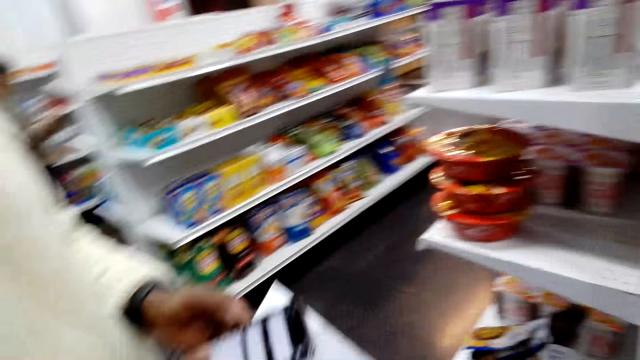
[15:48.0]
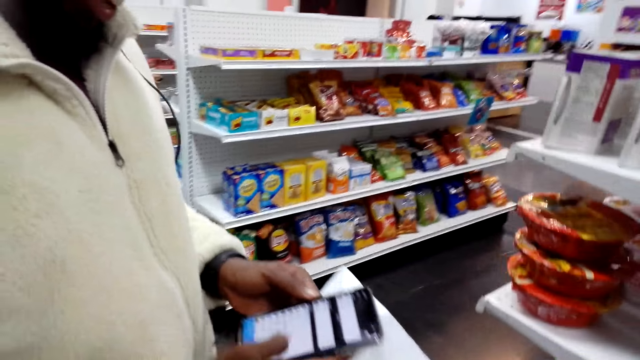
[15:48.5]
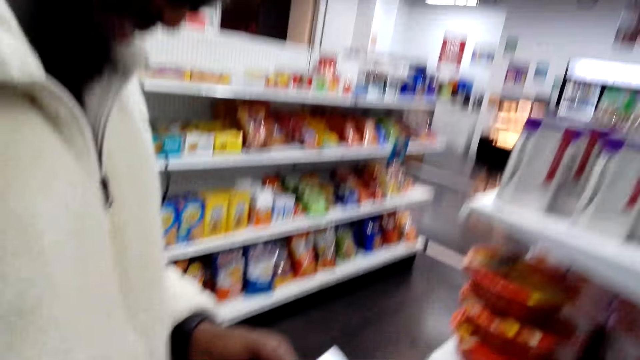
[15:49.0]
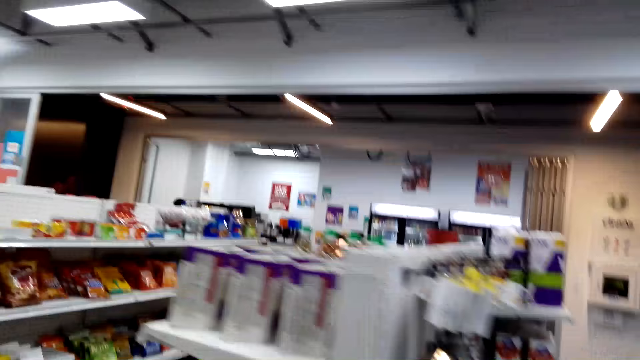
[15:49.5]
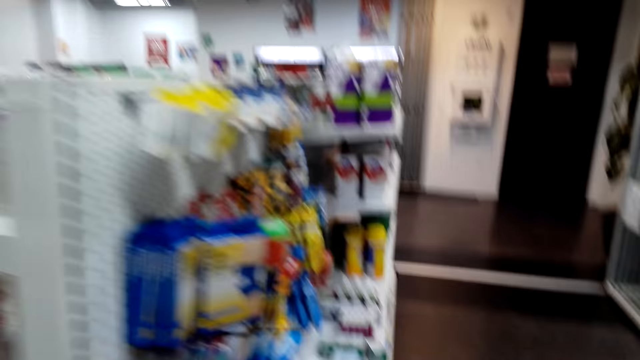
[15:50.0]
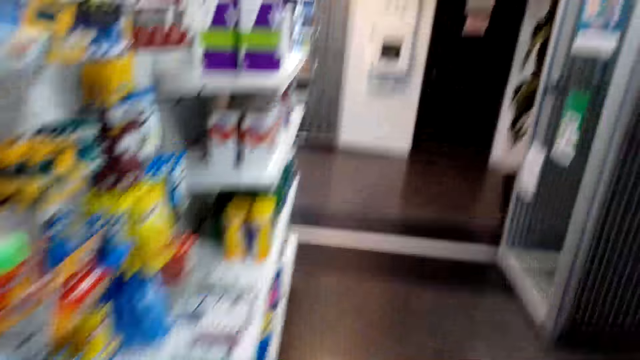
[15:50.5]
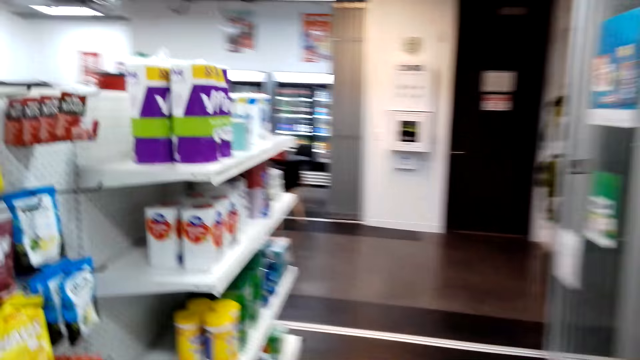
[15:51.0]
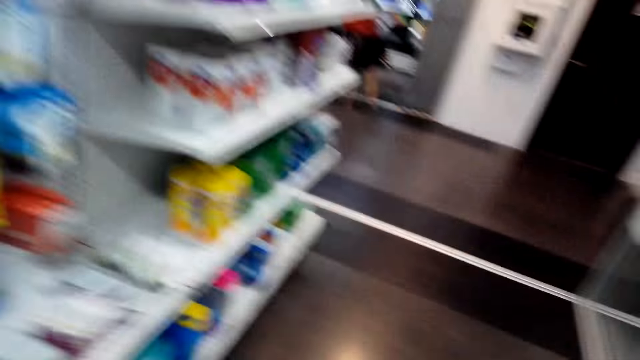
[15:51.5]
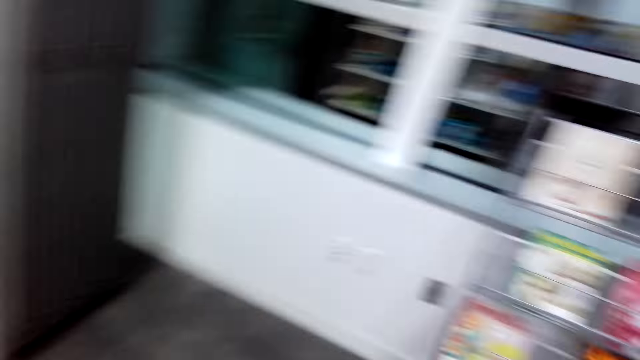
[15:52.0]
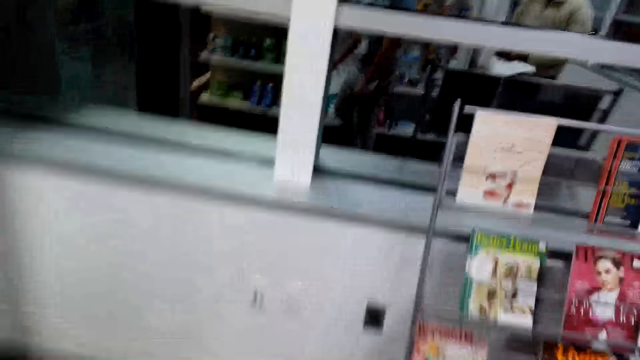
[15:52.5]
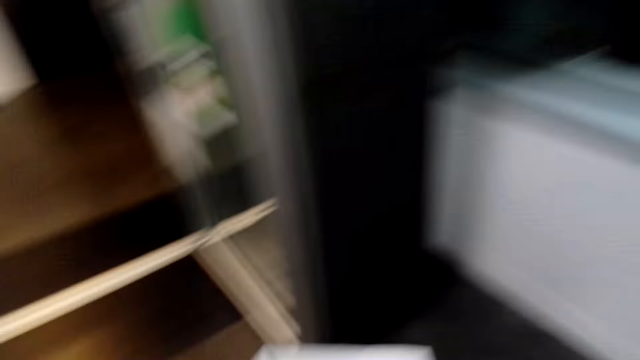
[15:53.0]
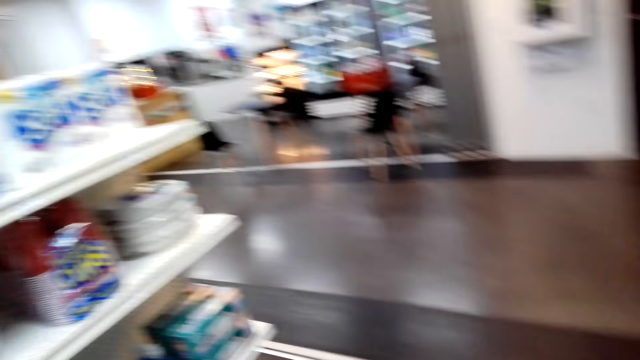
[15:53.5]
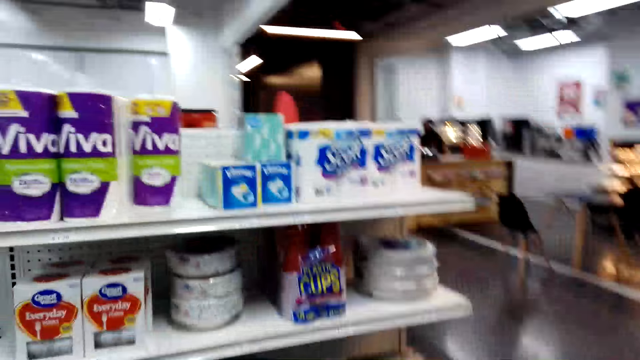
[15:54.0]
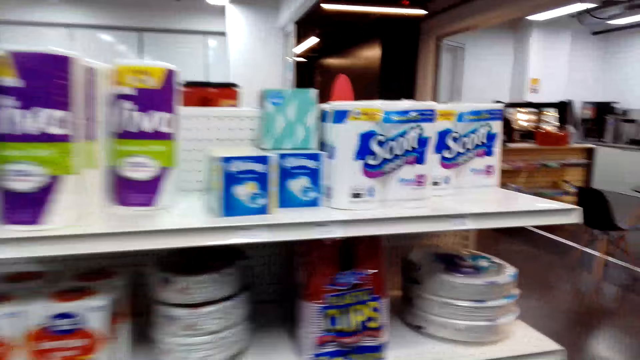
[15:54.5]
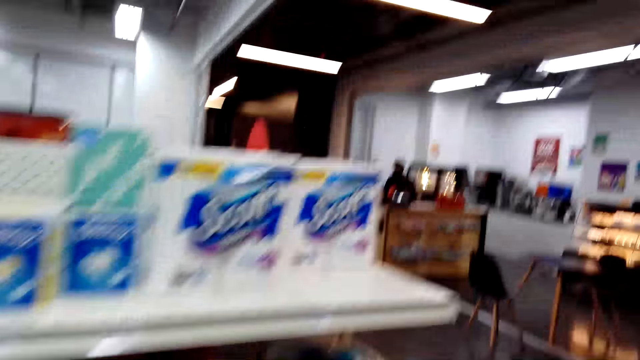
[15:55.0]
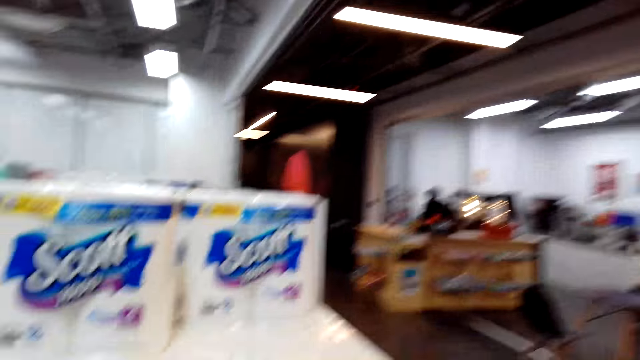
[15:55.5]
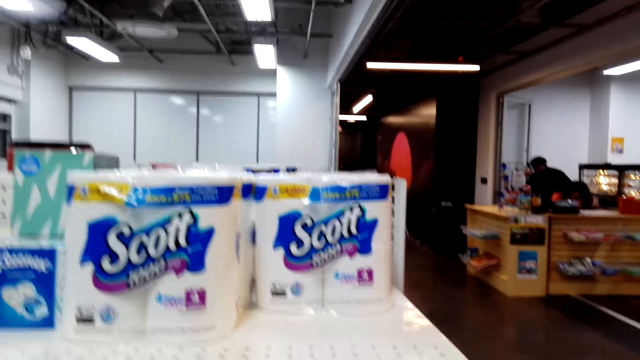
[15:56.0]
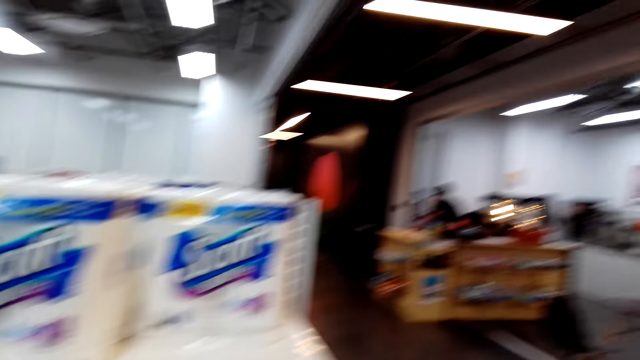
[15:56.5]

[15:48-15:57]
The camera wearer walks around the shop. They look around. They hold a paper. They walk around the shop.

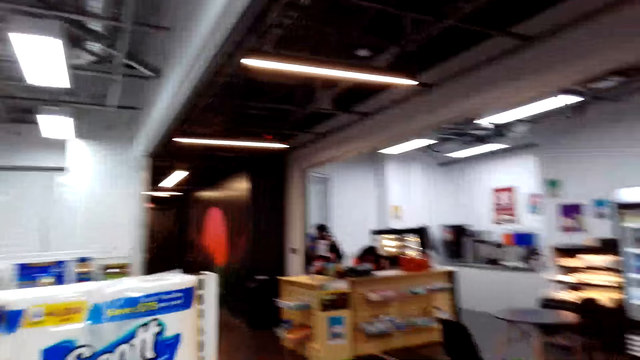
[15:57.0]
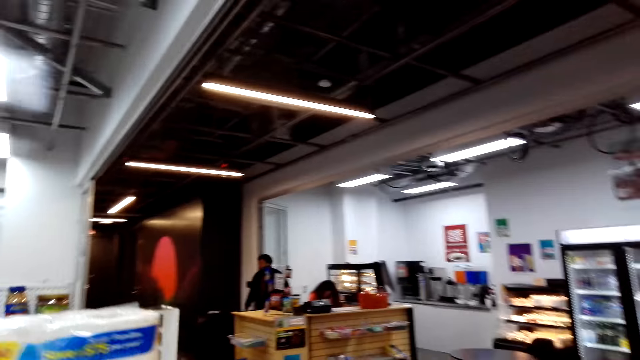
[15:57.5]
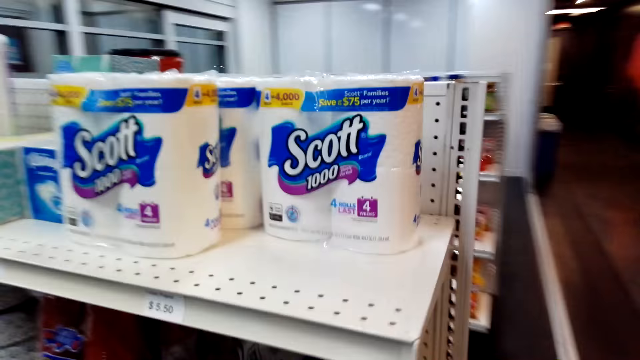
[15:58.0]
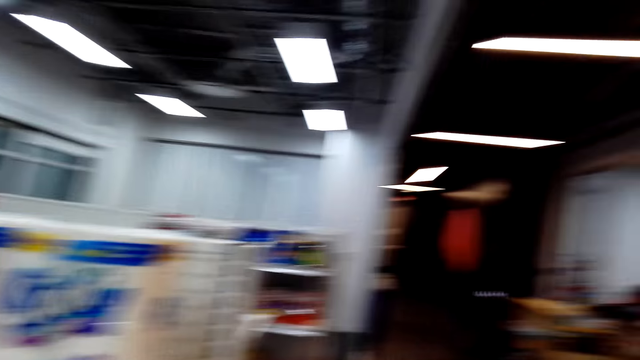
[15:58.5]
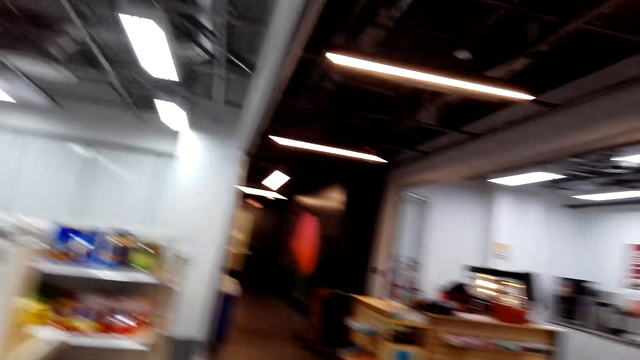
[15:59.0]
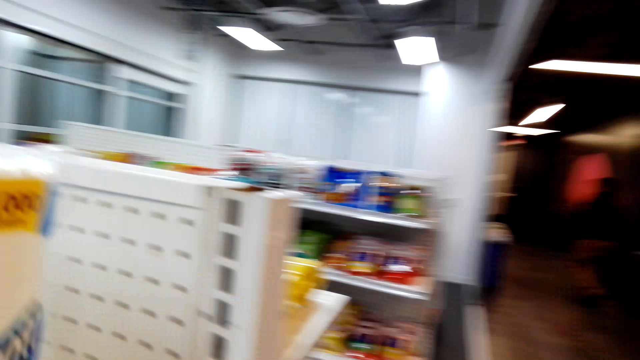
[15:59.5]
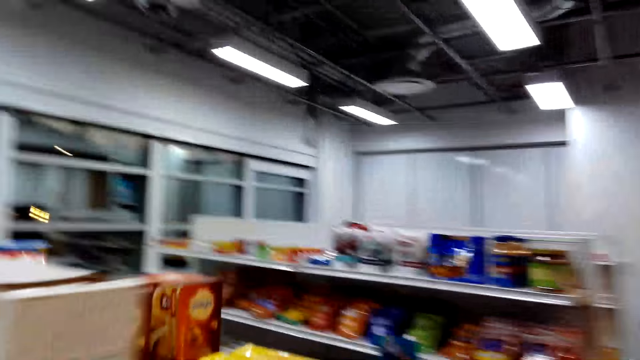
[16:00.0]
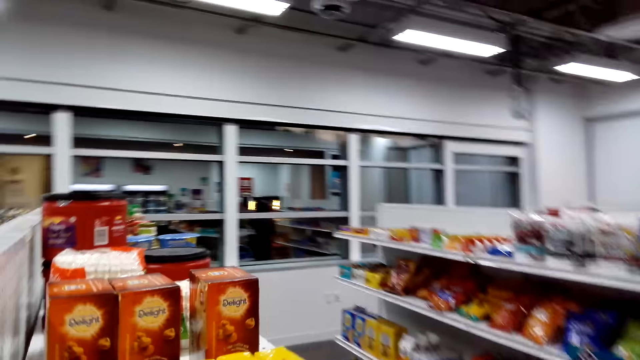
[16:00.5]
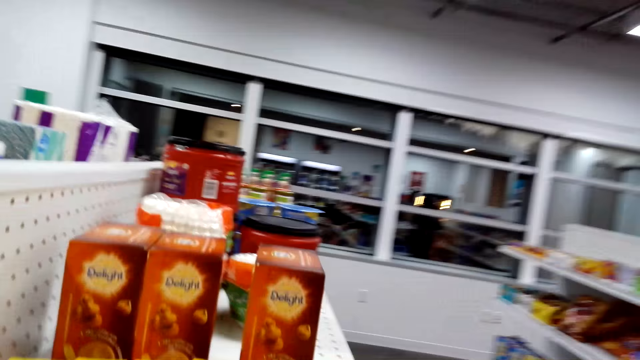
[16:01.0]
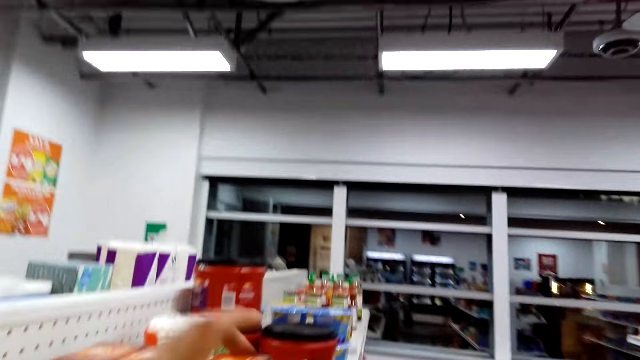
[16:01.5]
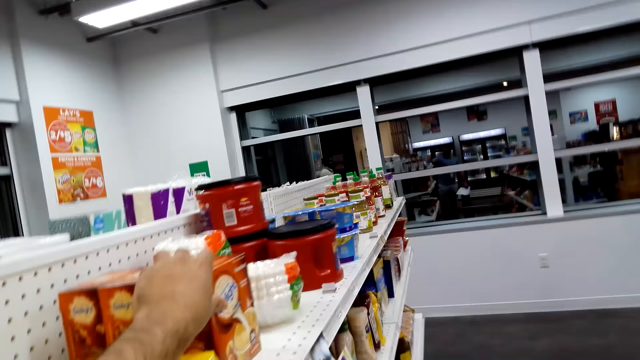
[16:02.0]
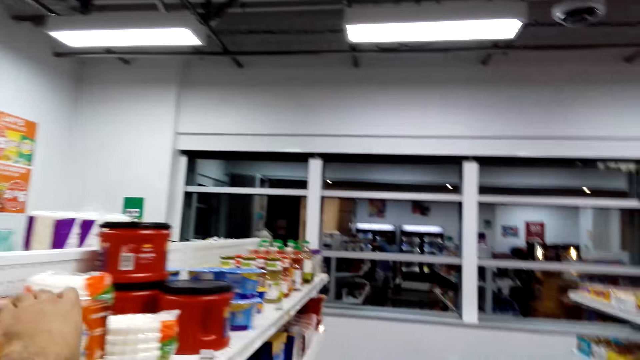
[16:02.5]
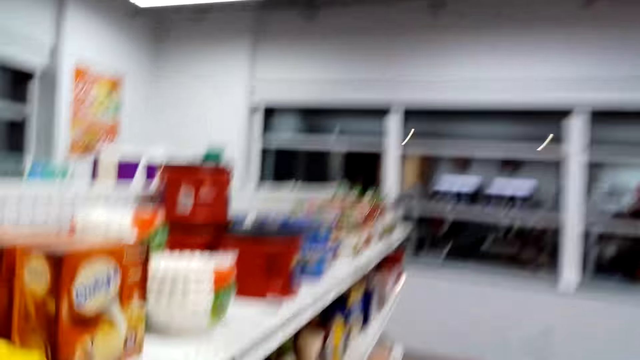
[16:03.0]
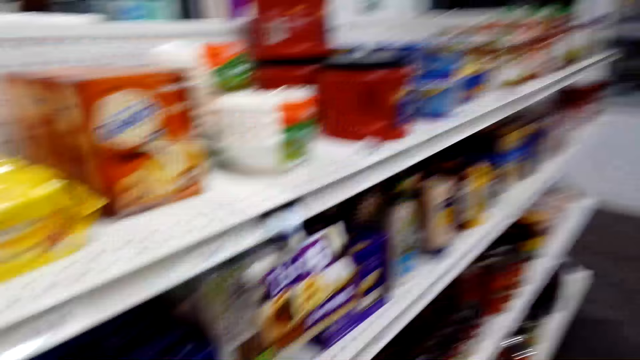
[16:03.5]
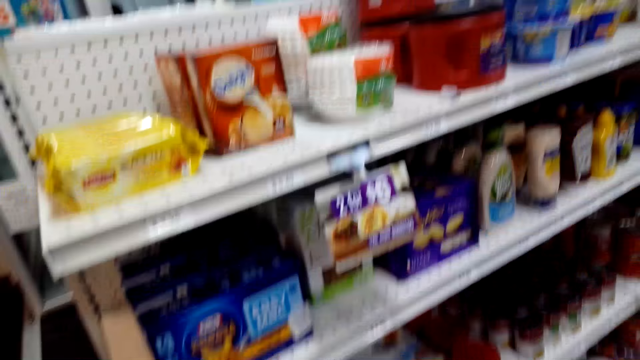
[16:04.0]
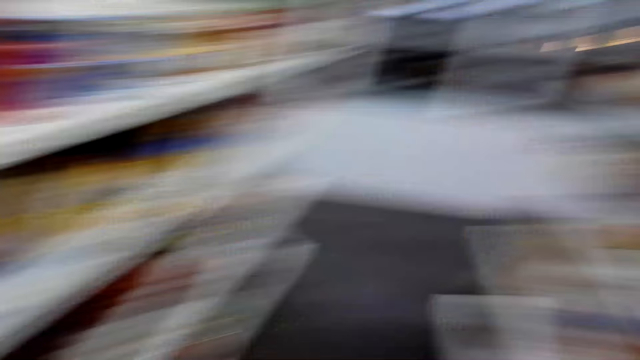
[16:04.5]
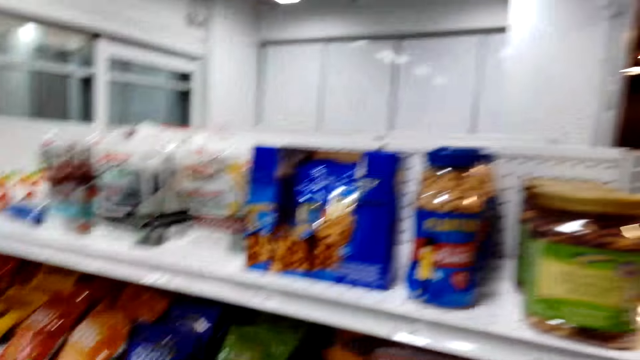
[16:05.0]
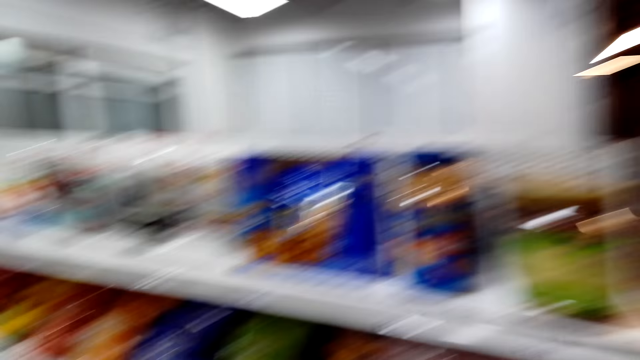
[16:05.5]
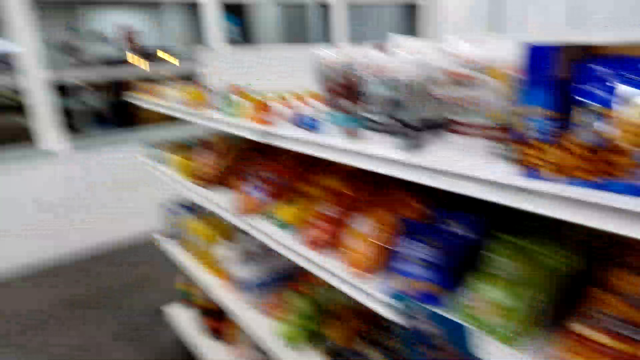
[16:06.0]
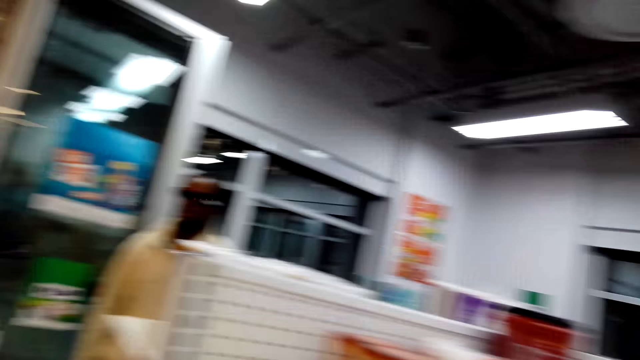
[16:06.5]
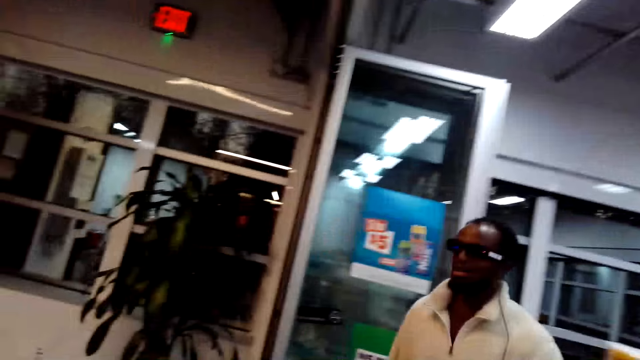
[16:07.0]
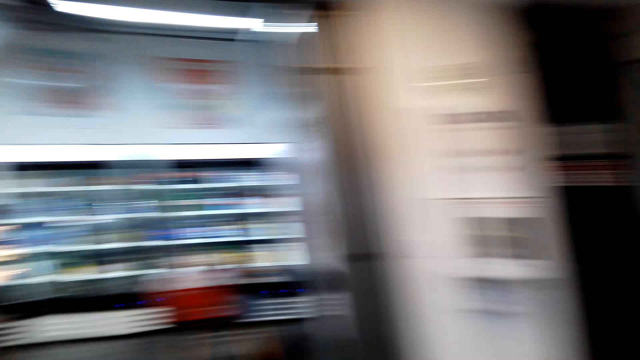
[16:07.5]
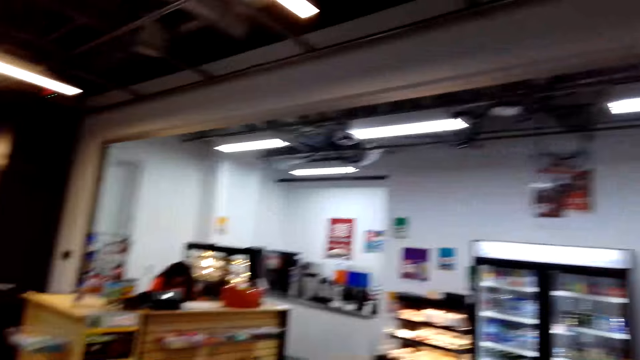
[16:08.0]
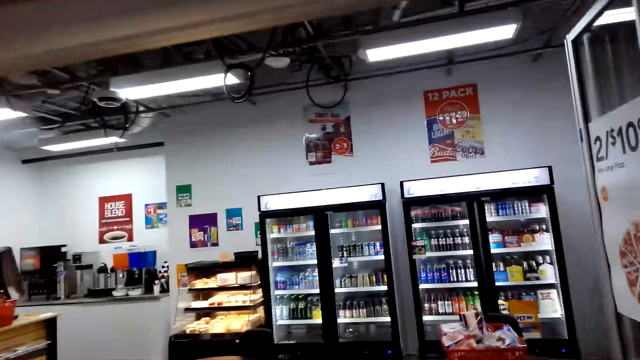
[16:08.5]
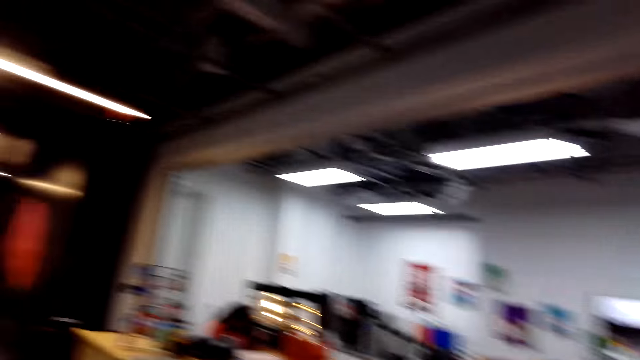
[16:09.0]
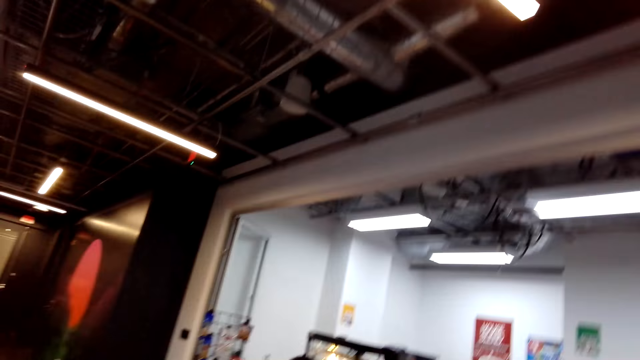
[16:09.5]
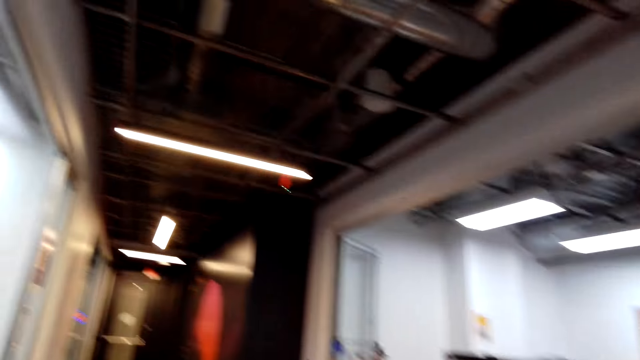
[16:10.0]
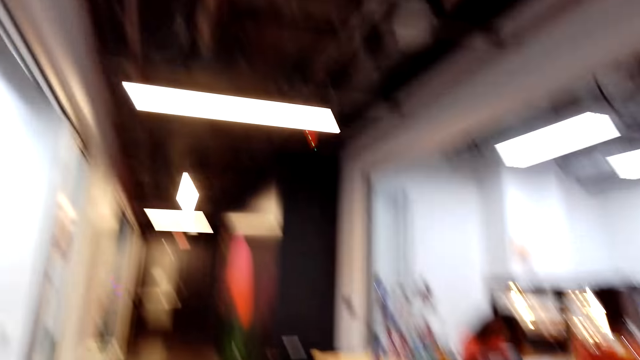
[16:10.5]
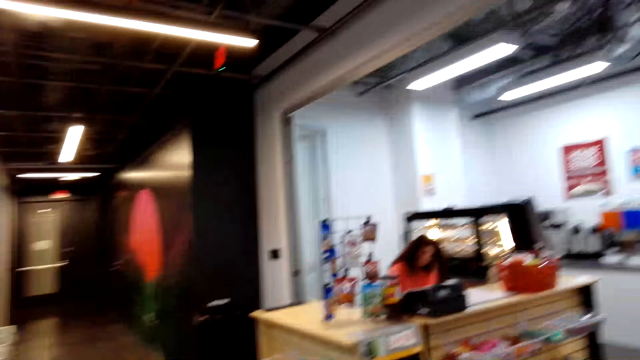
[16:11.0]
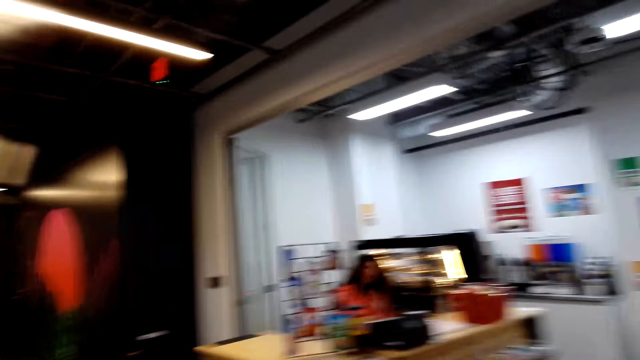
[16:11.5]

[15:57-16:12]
A man converses with the camera wearer. The camera wearer walks around the shop. They touch a cereal box. They look around the shelves. The man converses with the camera wearer. The camera wearer looks around the shop. They walk around the shop. They converse with the man. They walk to the cashier.
